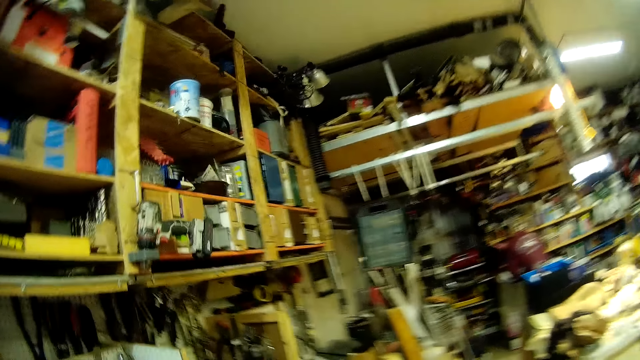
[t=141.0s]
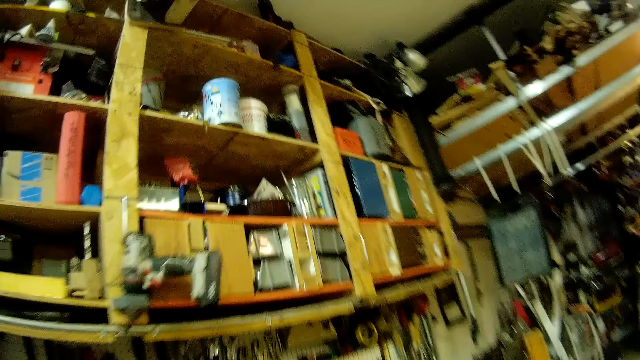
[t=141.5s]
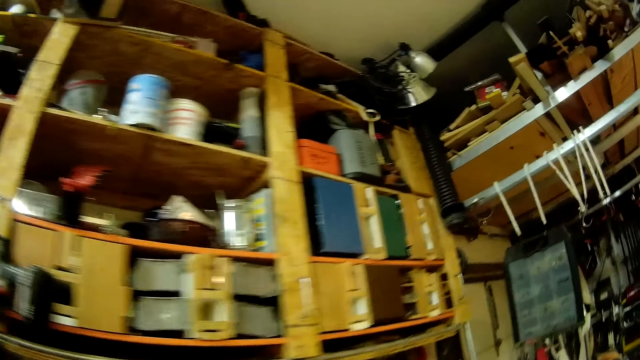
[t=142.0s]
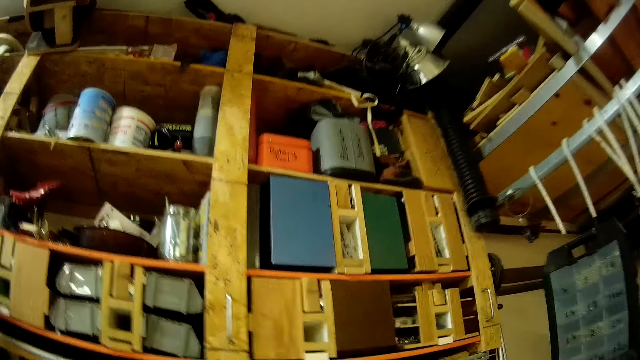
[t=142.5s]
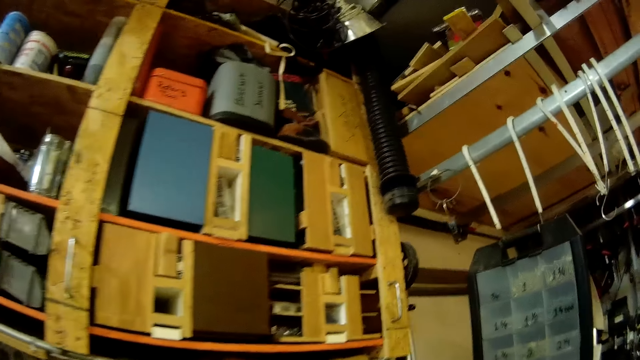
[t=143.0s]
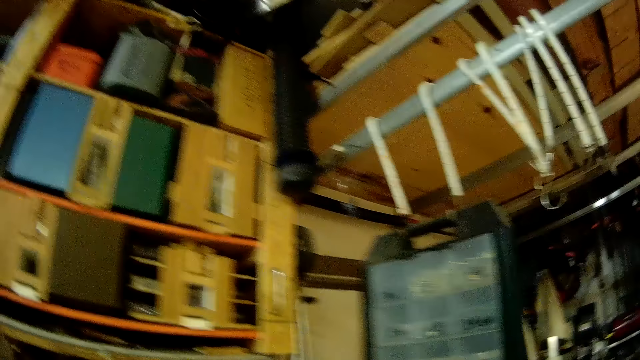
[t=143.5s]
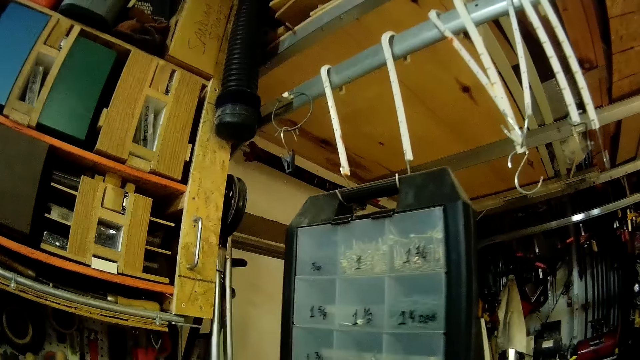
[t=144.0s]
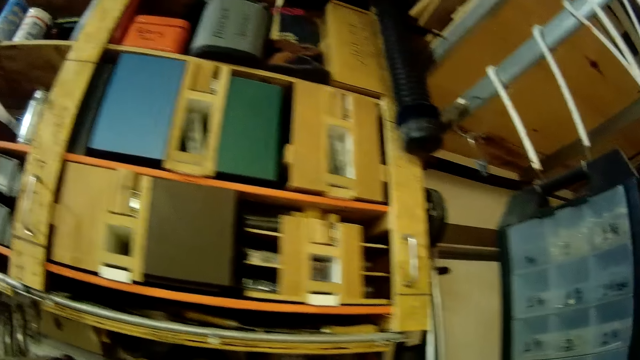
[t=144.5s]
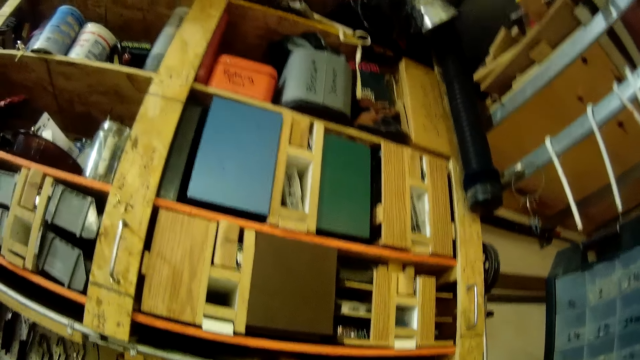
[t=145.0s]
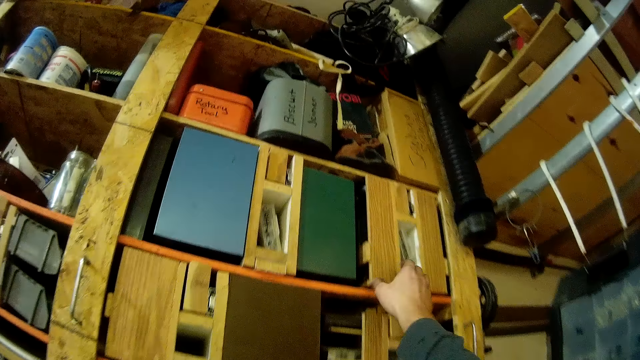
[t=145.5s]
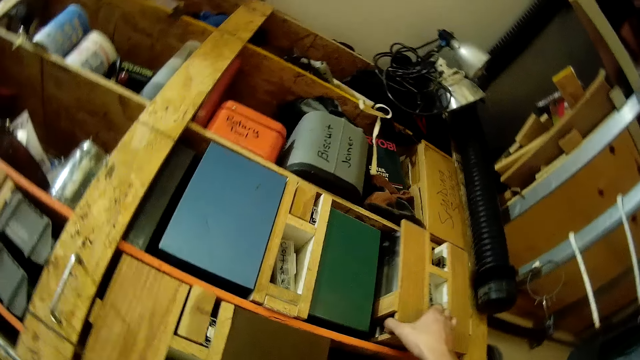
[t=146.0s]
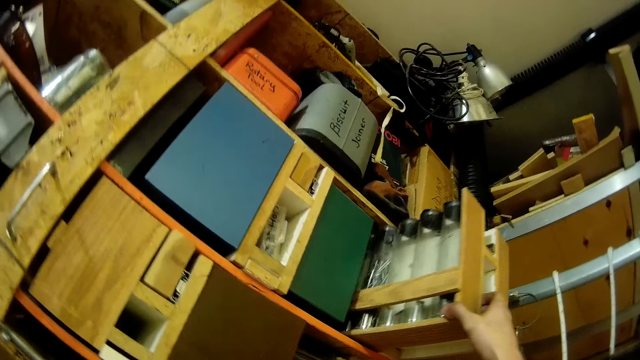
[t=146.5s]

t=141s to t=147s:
The camera wearer pulls out a nail rack on the shelf with his right hand. He opens the wall cabinet with his right hand.

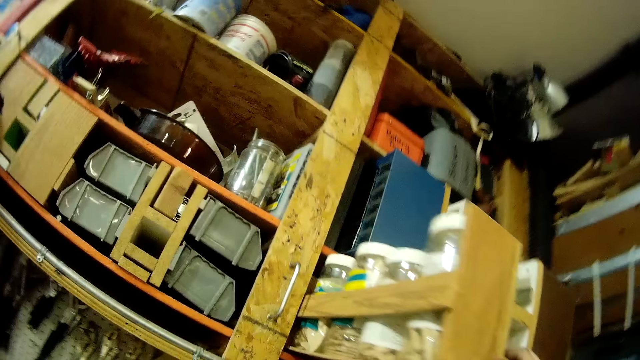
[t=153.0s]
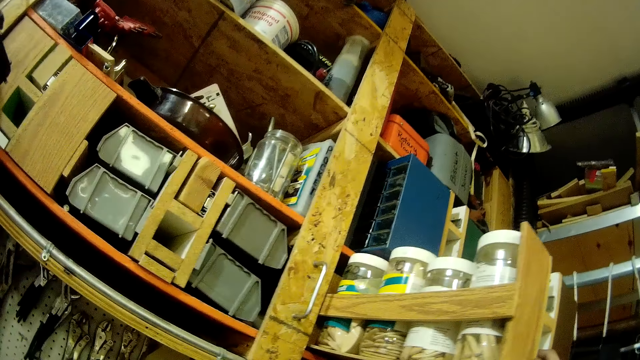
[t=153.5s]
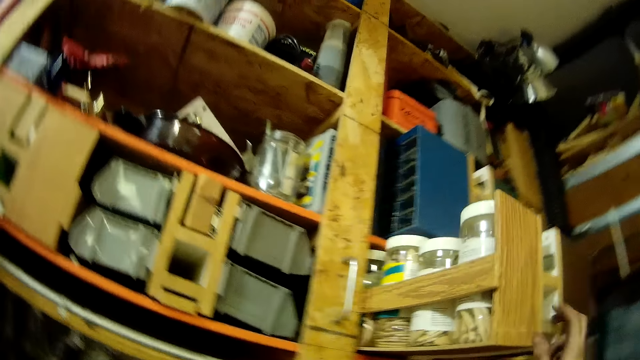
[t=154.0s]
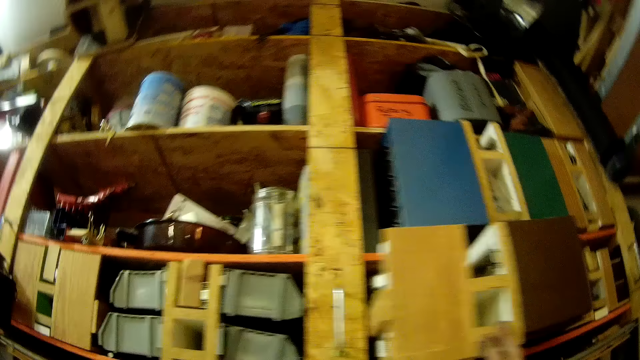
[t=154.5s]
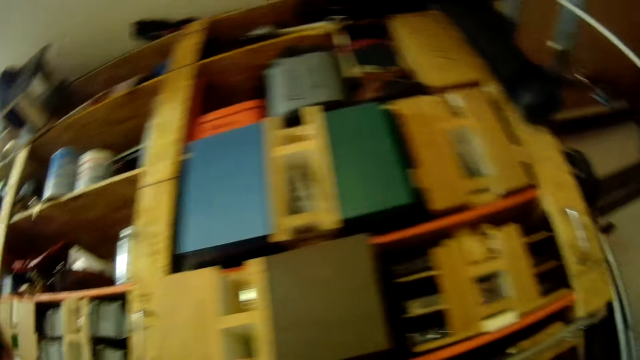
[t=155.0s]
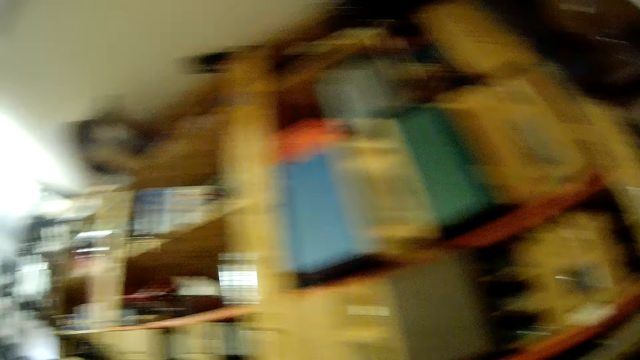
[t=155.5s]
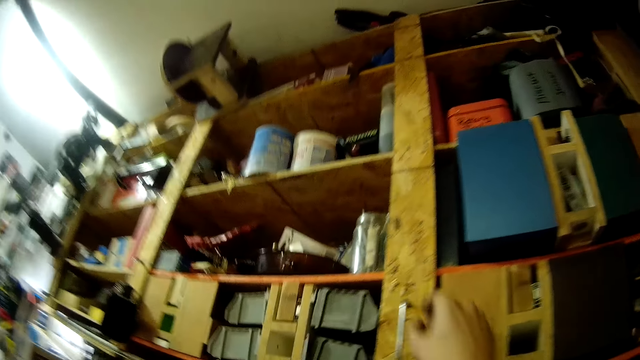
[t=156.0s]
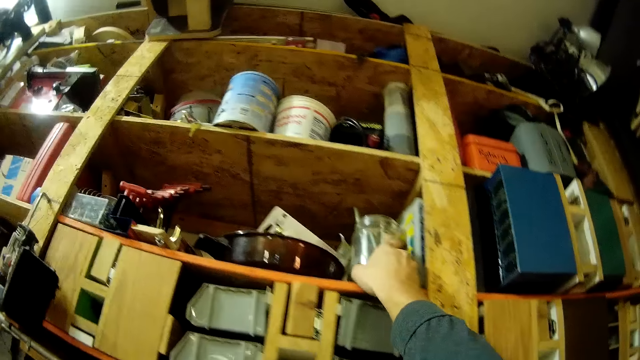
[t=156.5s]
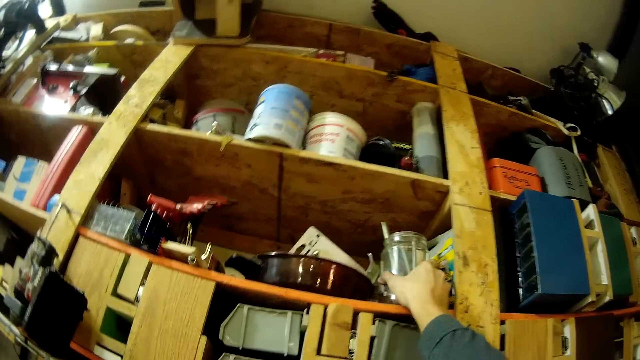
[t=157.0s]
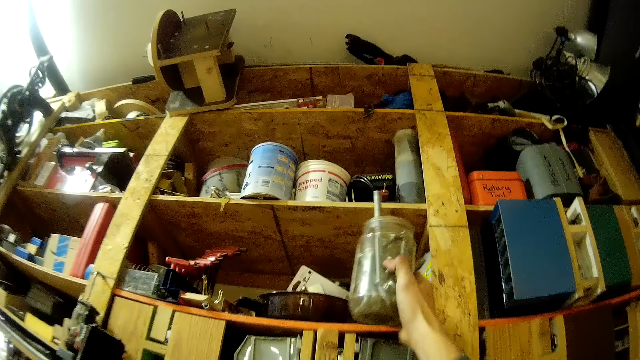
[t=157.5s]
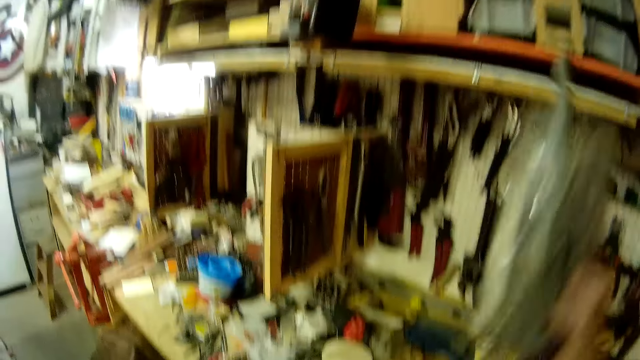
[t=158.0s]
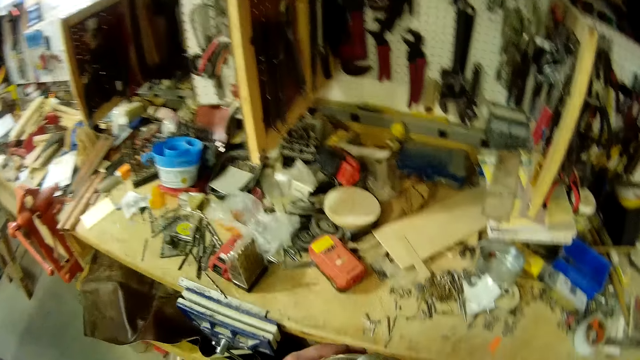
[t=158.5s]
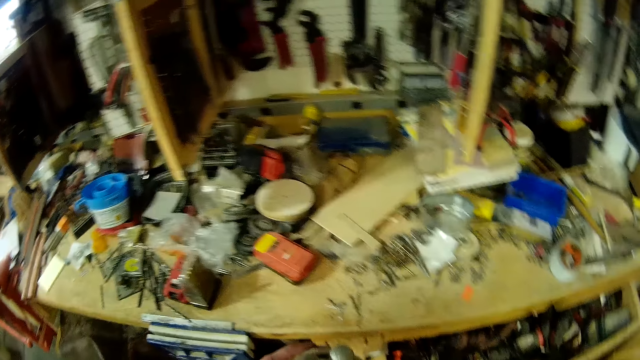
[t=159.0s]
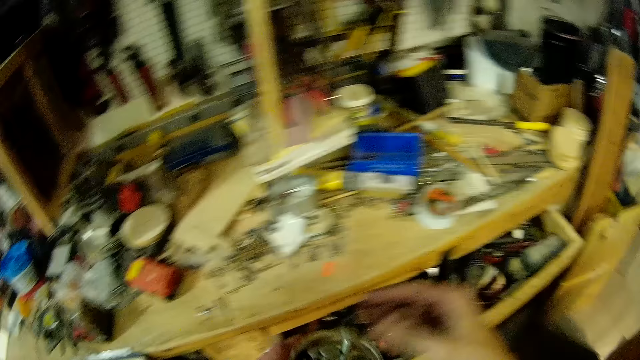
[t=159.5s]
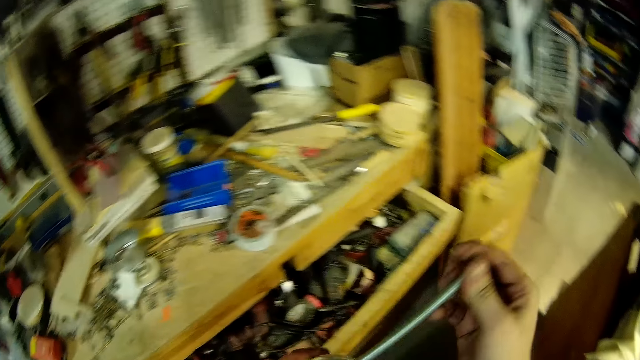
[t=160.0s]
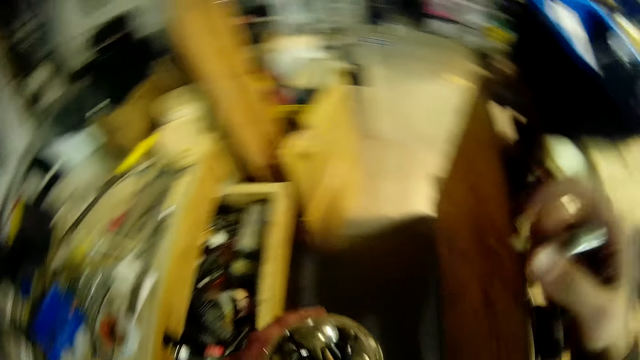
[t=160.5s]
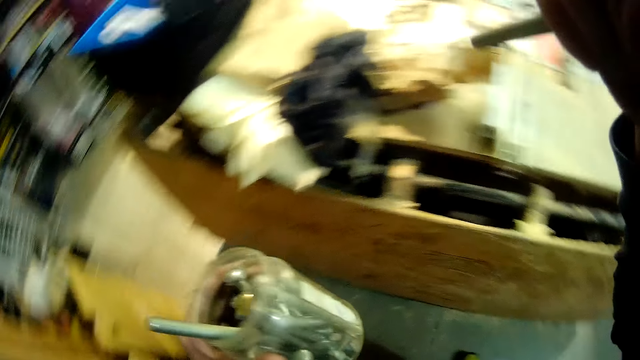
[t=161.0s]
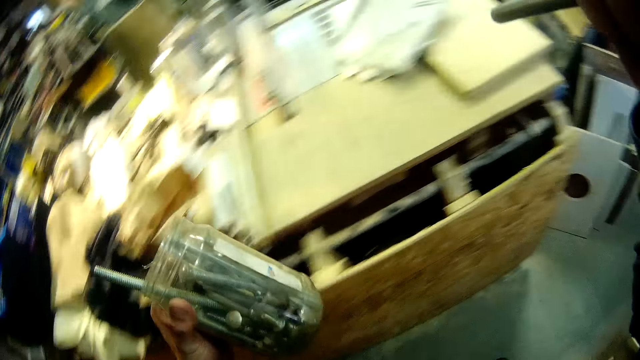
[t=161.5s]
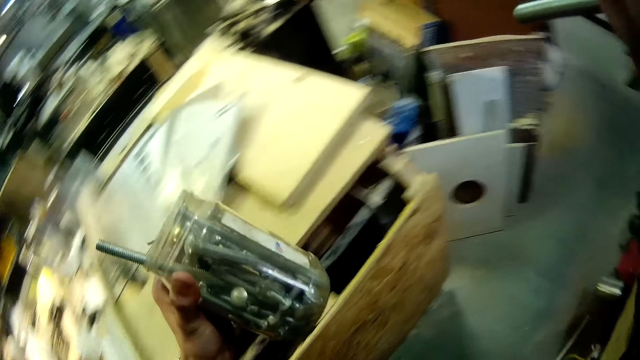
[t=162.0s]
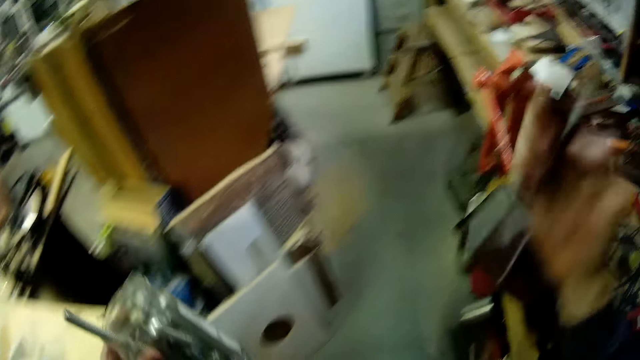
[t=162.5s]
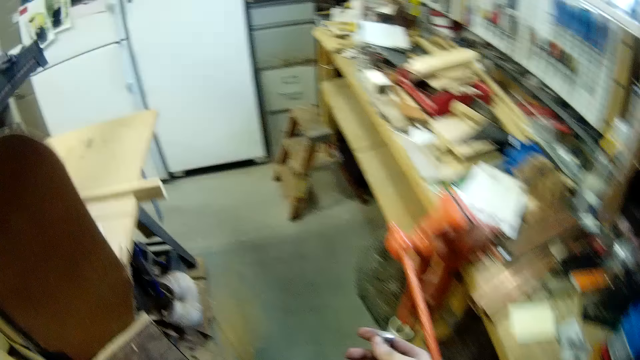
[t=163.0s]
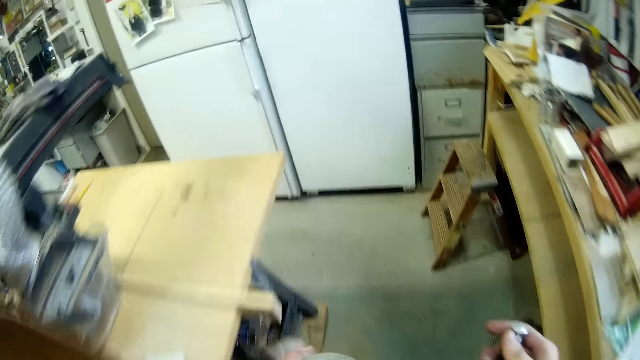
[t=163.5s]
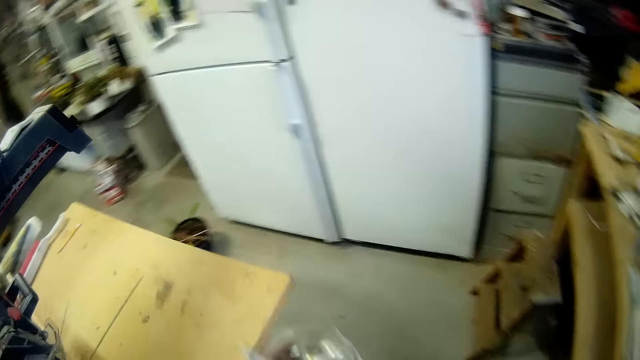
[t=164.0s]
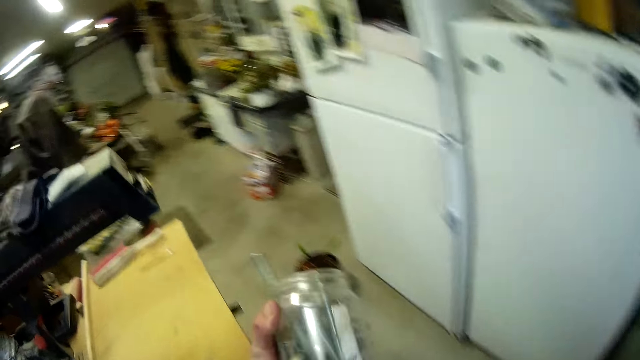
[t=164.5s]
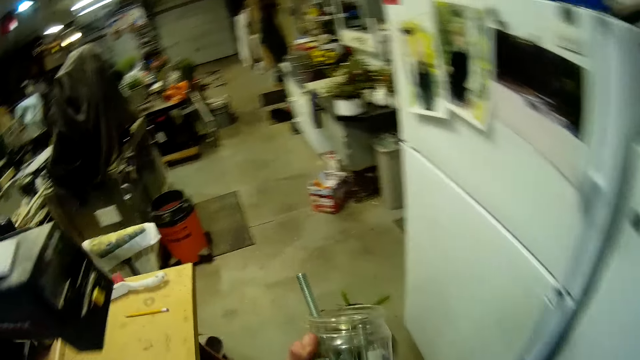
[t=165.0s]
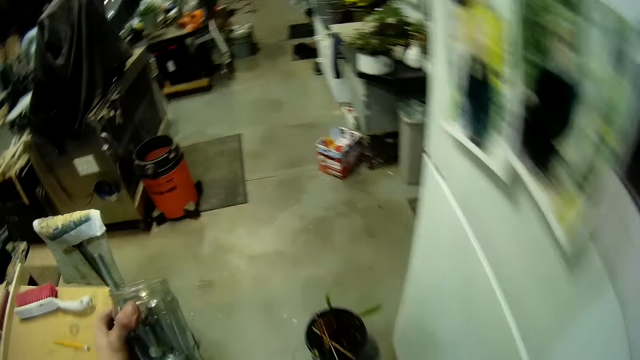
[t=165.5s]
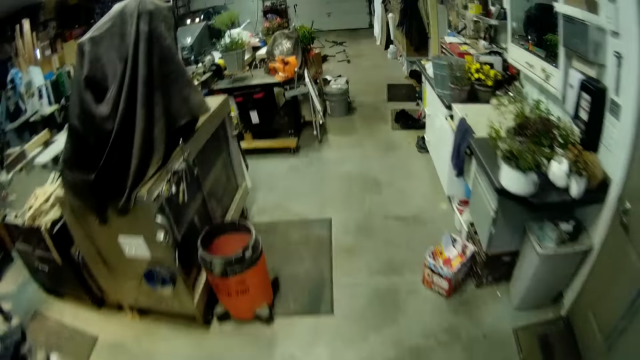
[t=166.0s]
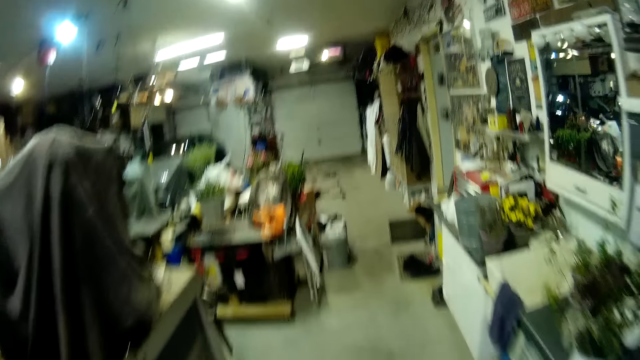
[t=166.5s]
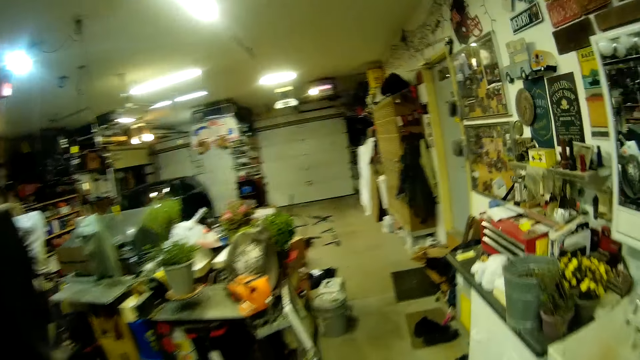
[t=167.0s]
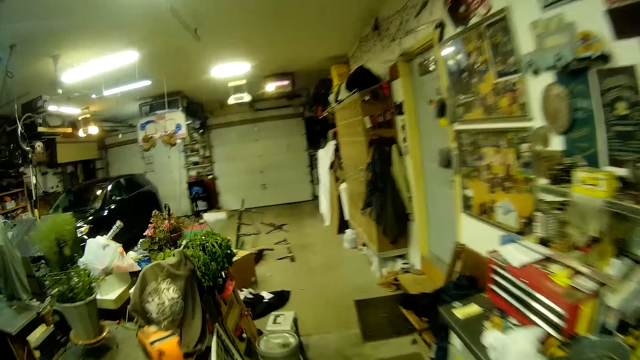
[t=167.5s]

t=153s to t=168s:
The camera wearer pushes the rack inside the shelf with his right hand. He closes the wall cabinet with his right hand. He picks up a jar or tin of shaft bolts or hex bolts from the shelf with his right hand. He stands on the floor. He picks out a shaft bolt from the jar of shaft bolts in his left hand with his right hand. He holds the jar of shaft bolts with his left hand. He walks towards a car jack on the floor.
